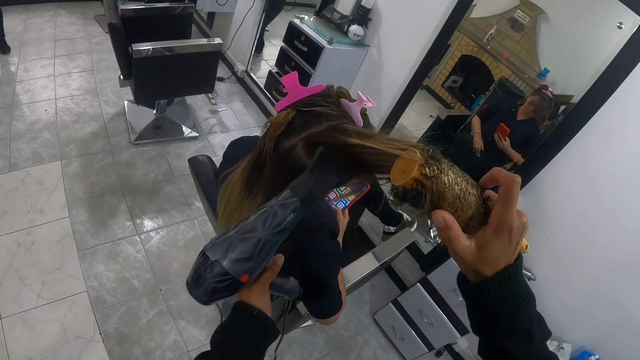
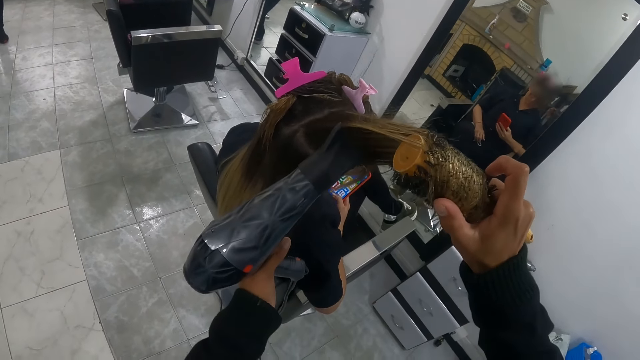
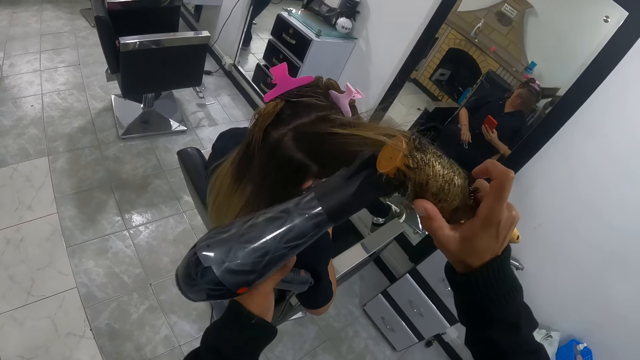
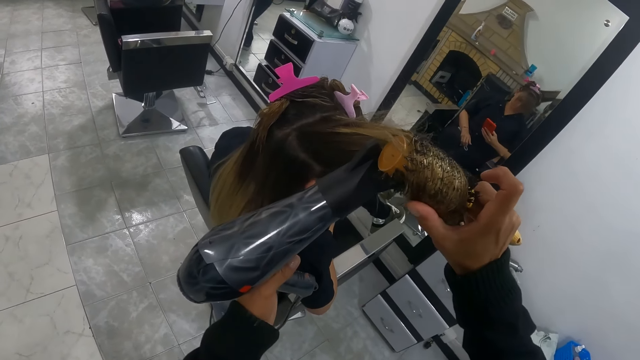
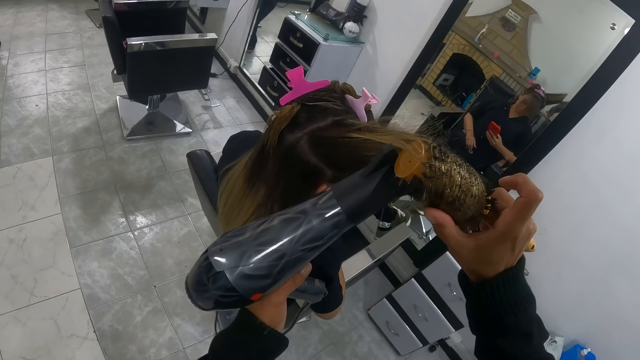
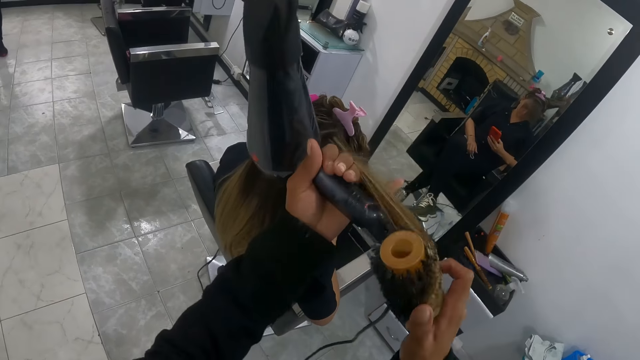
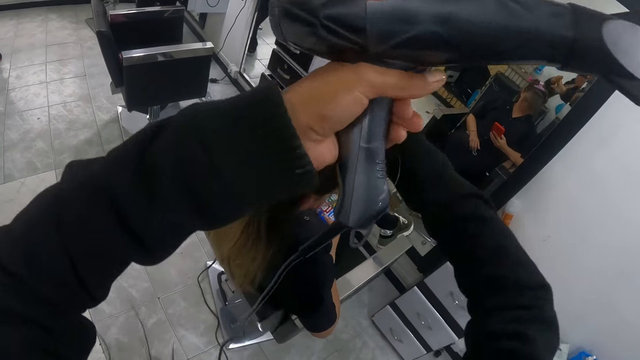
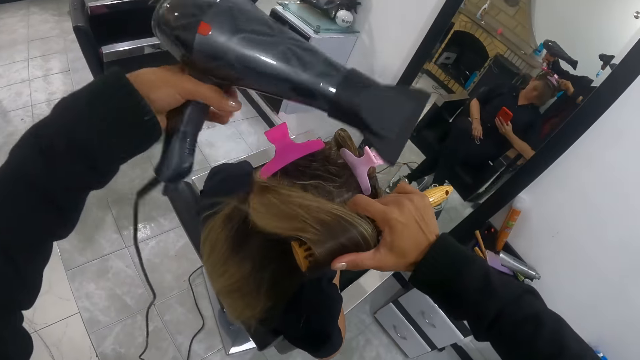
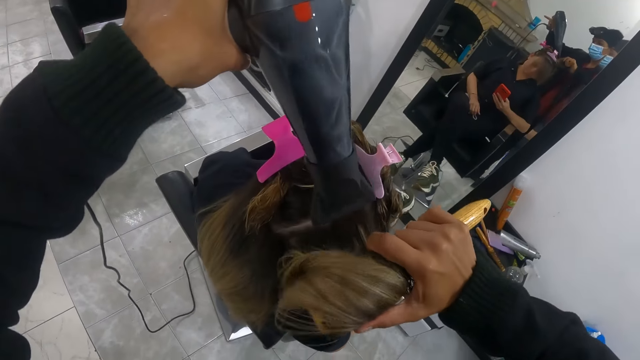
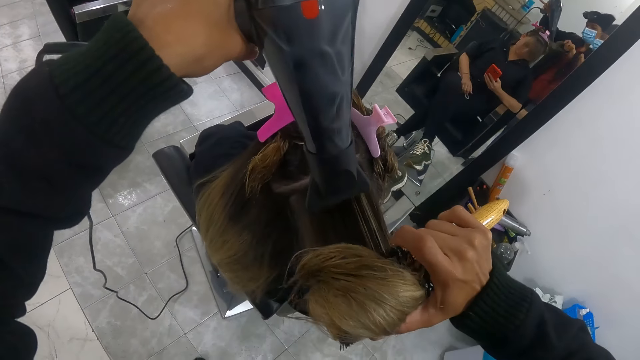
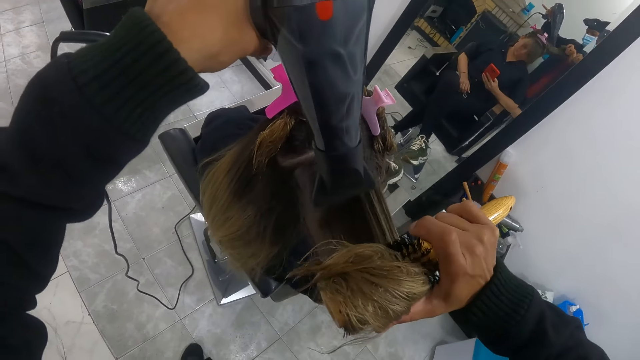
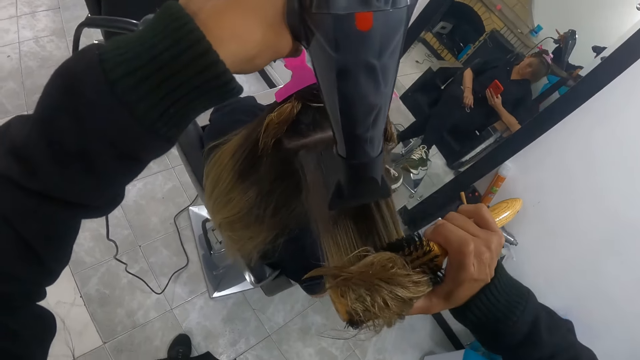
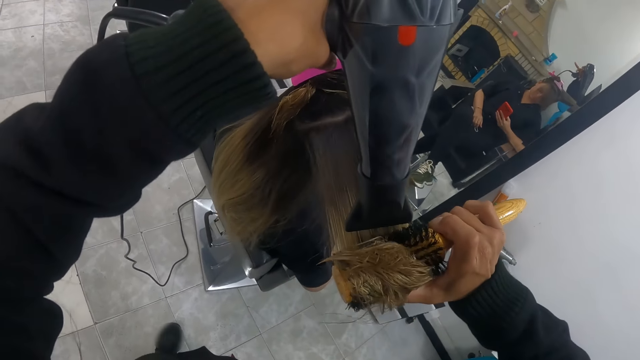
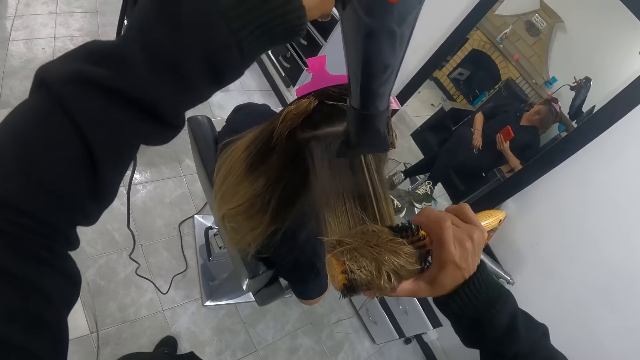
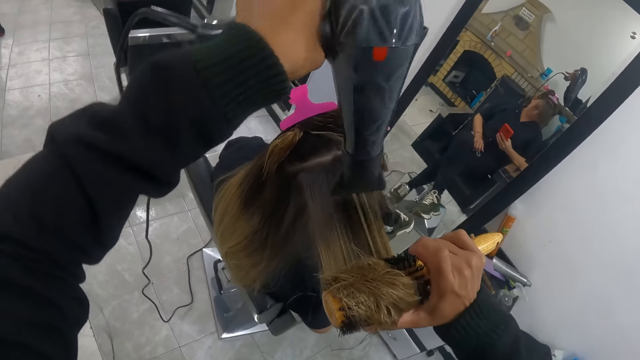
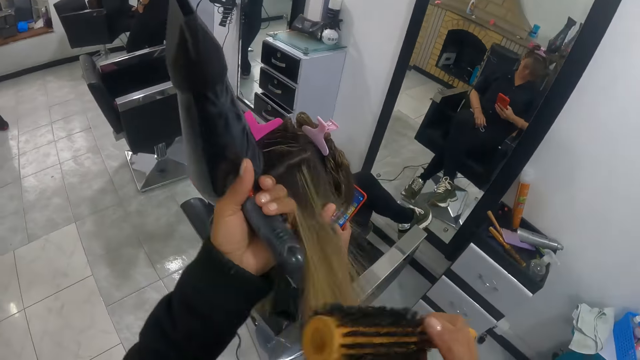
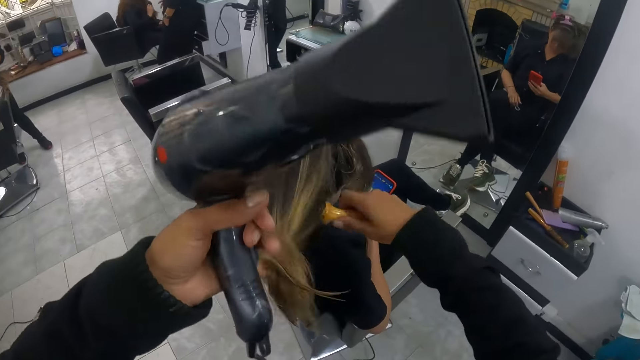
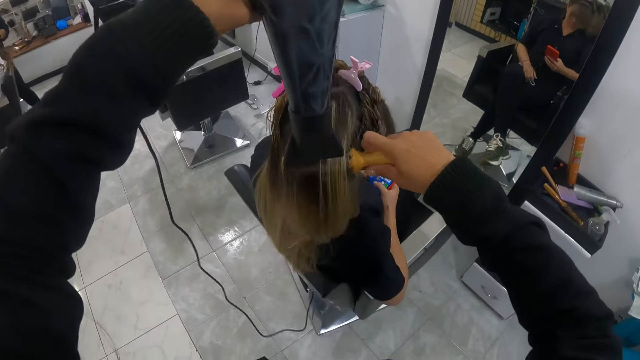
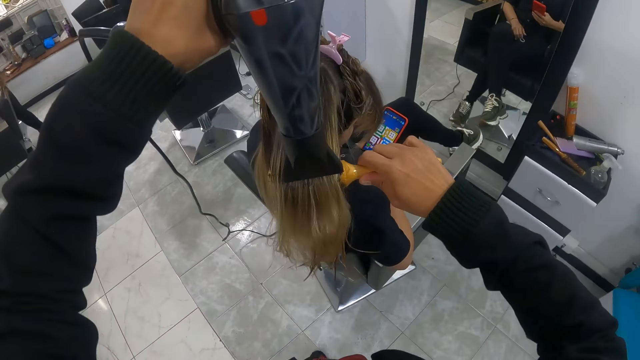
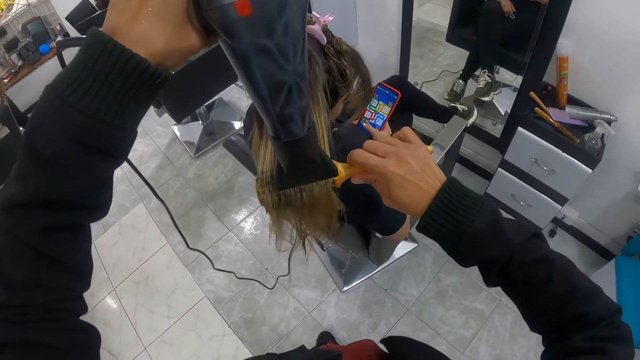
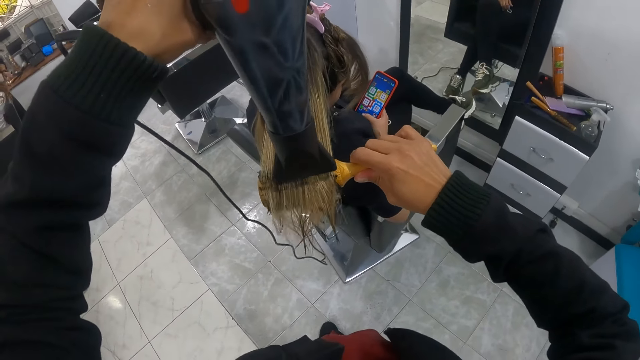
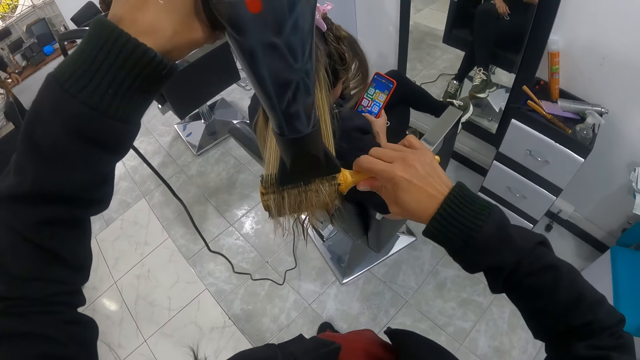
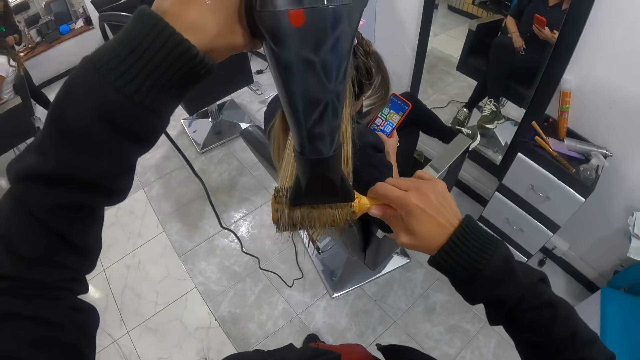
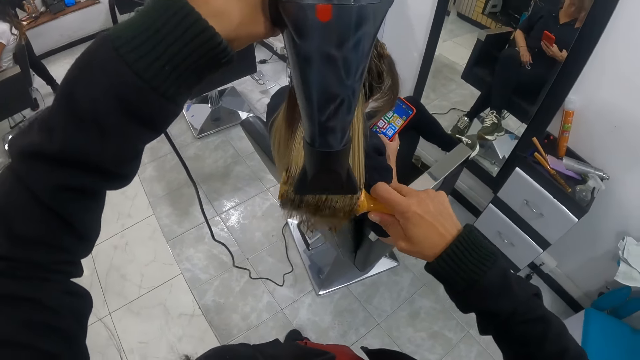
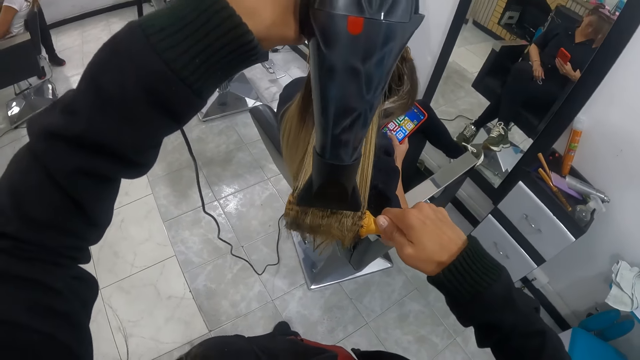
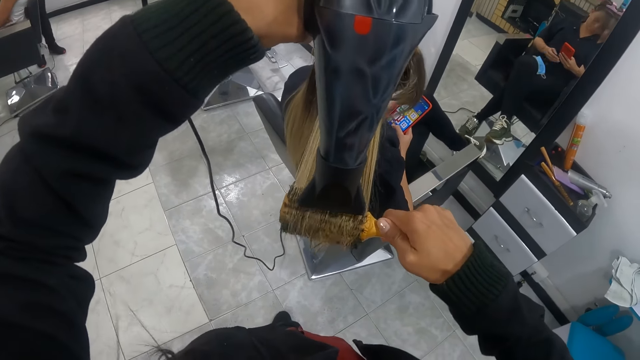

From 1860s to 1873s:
The camera wearer grabs the woman's hair with her left hand. She brushes the woman's hair with the round brush in her right hand. She stretches the woman's hair with the hairdryer and round brush in her hands. She grabs the woman's hair with her left hand. She brushes the woman's hair with the round brush in her right hand. She stretches the woman's hair with the hairdryer and round brush in her hands. Another woman curls a third woman's hair with the straightener in her right hand.

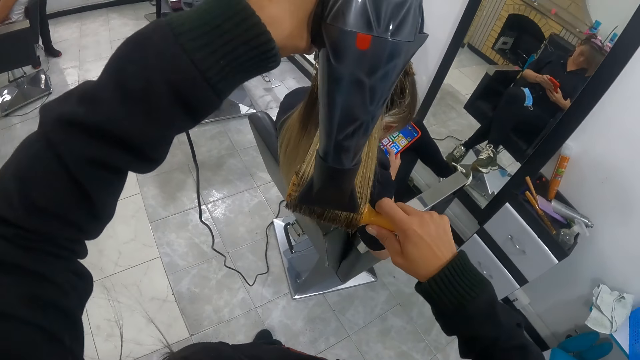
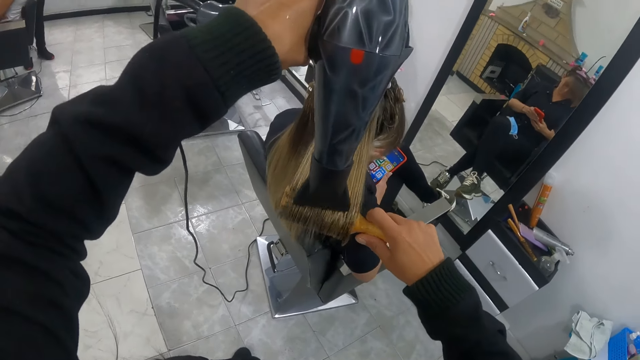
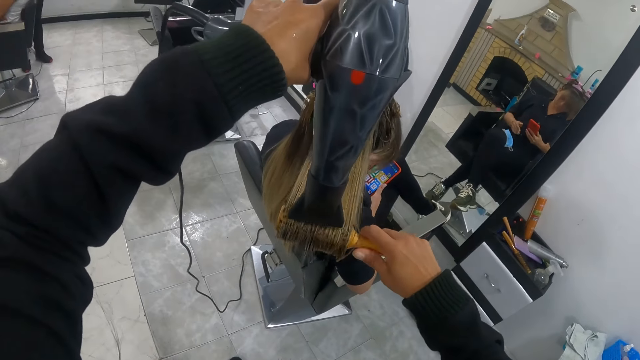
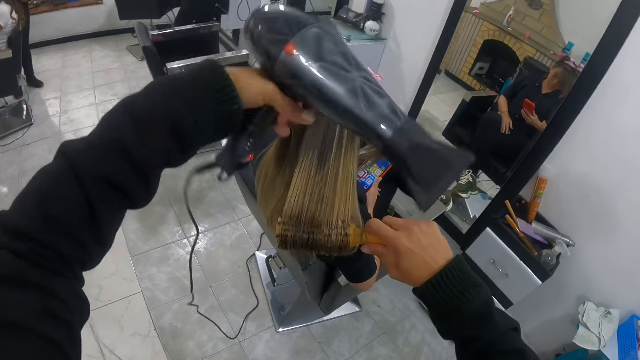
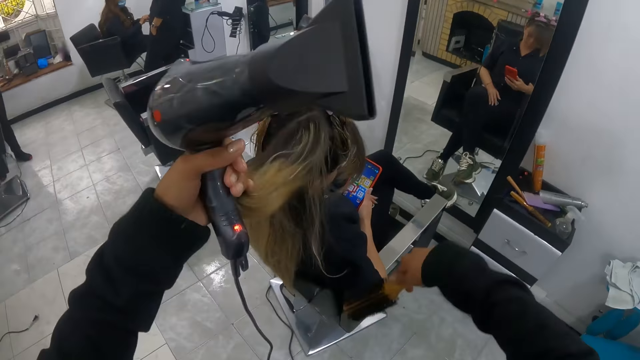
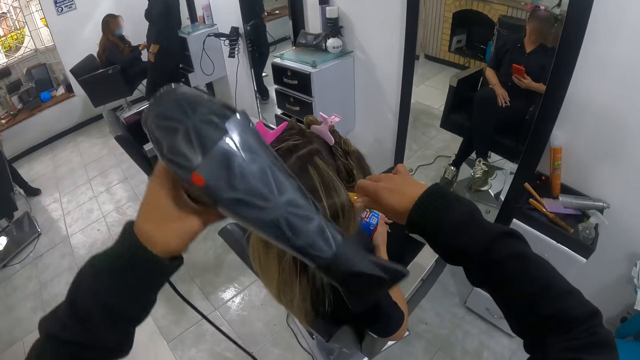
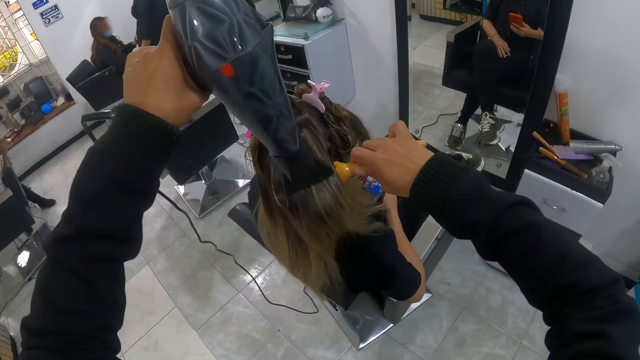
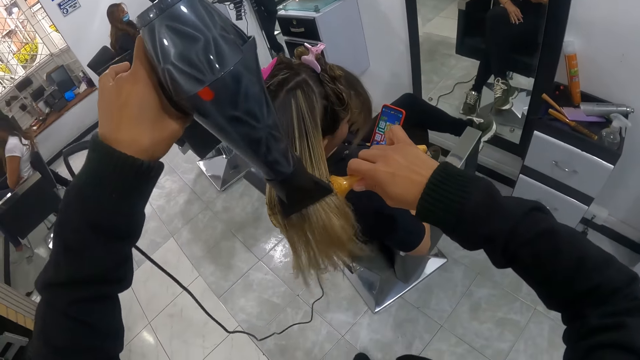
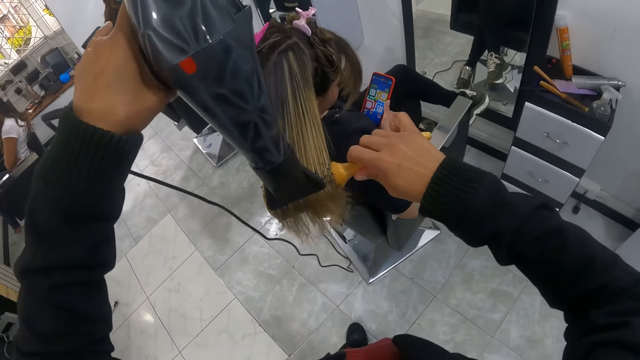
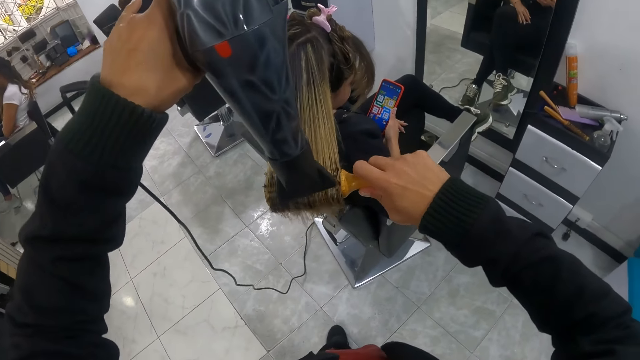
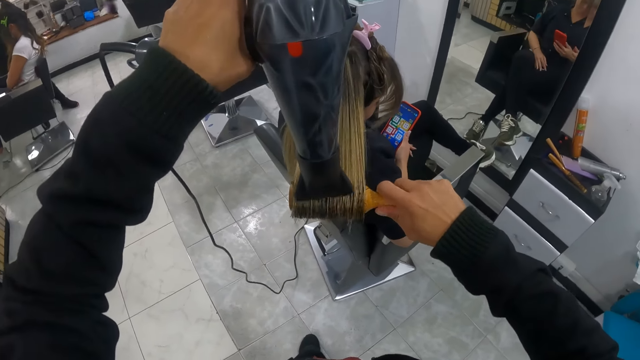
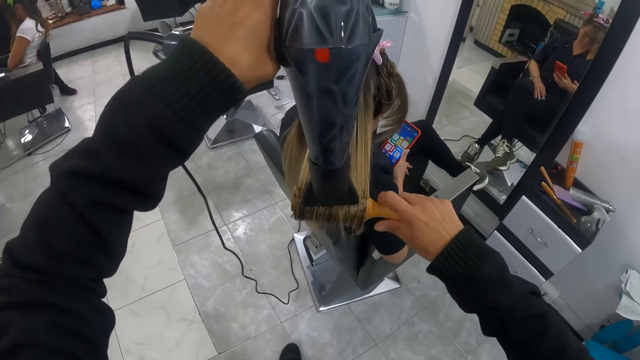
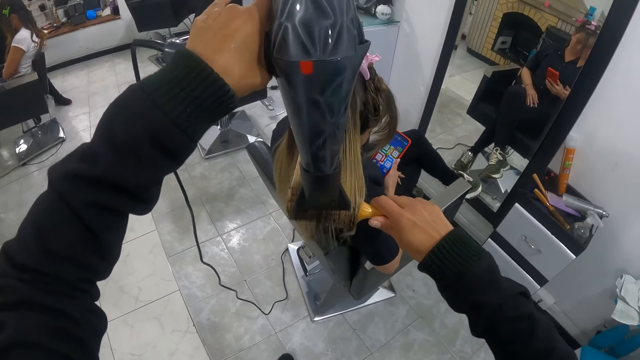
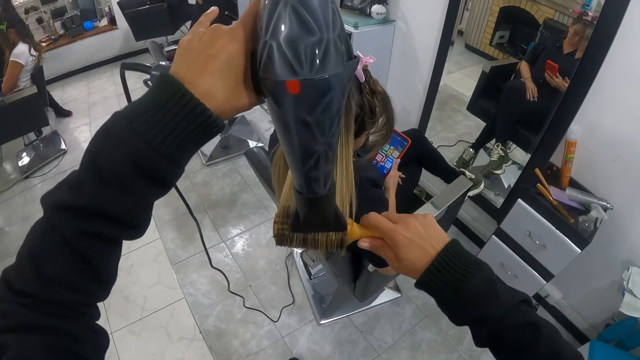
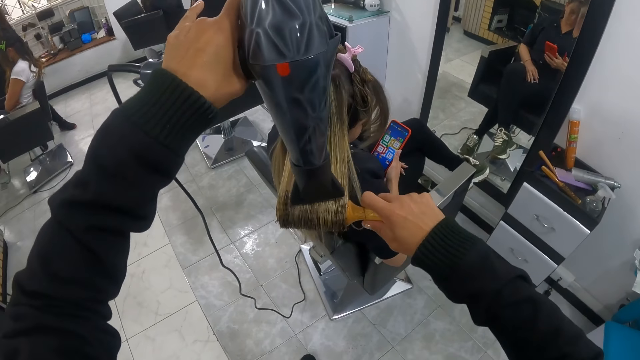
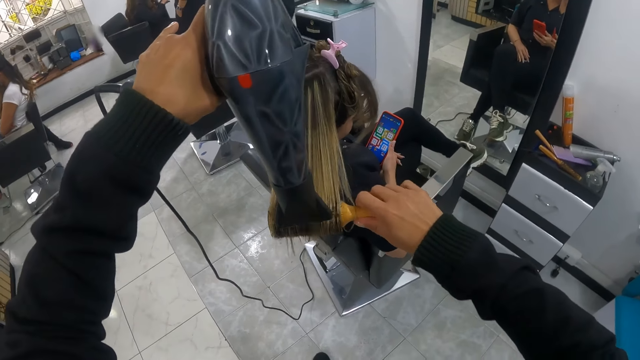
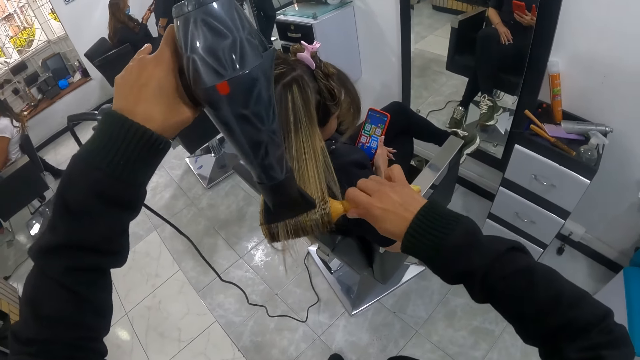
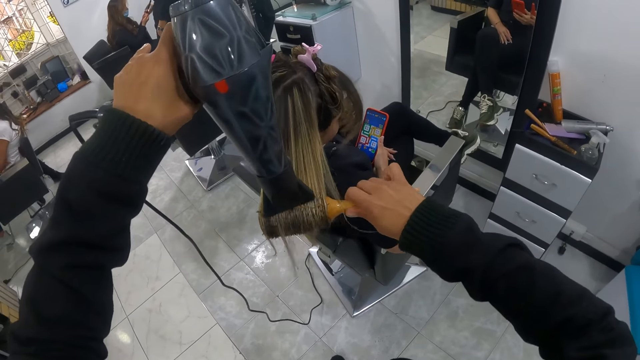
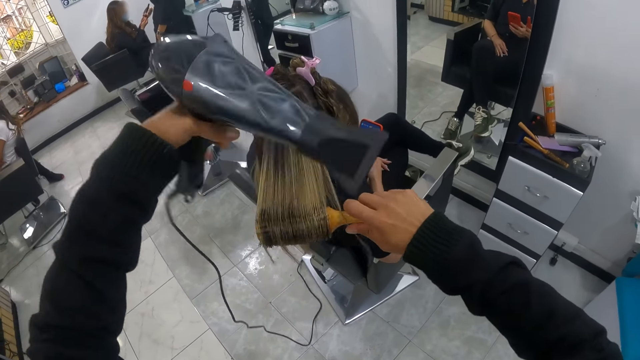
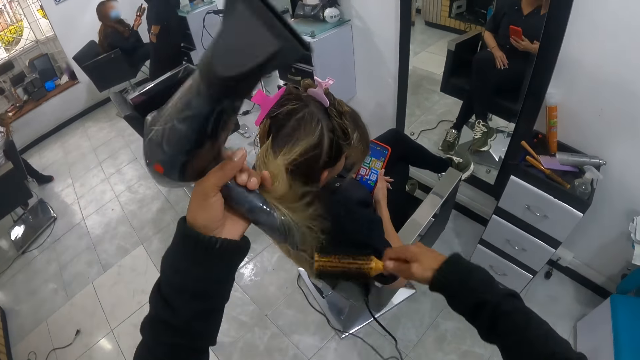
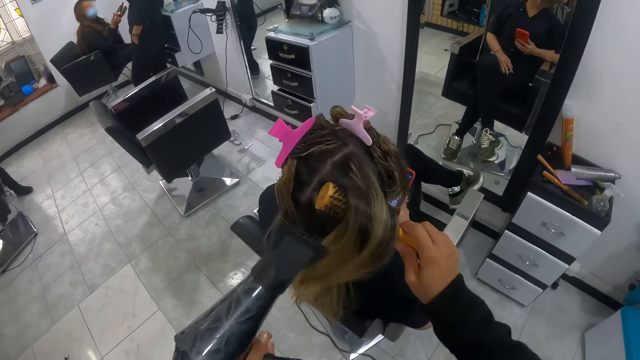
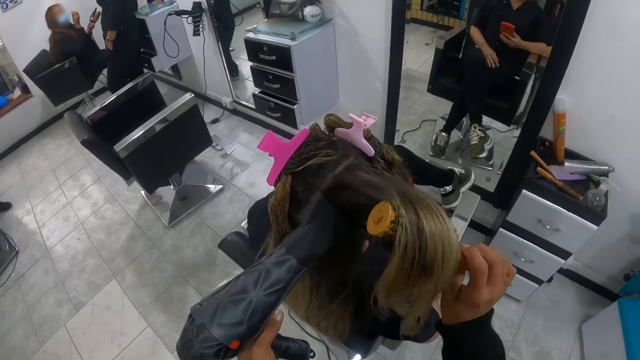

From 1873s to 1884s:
The camera wearer grabs the woman's hair with her left hand. She brushes the woman's hair with the round brush in her right hand. She stretches the woman's hair with the hairdryer and round brush in her hands. Another woman holds the round brush with her hands. The camera wearer grabs the first woman's hair with her left hand. She brushes the first woman's hair with the round brush in her right hand. The other woman removes her right hand from the round brush. The camera wearer stretches the first woman's hair with the hairdryer and round brush in her hands.
